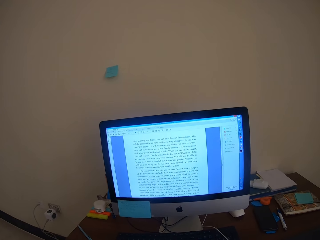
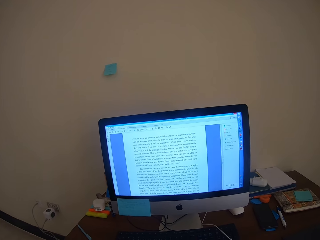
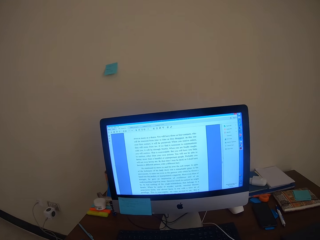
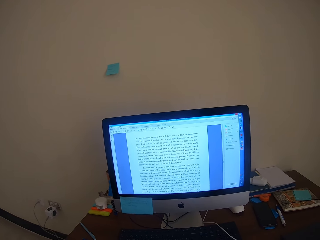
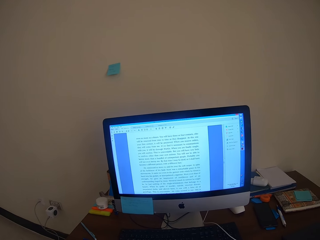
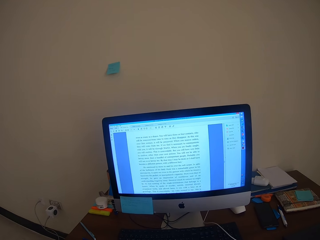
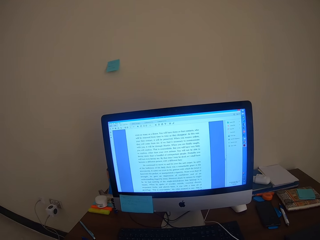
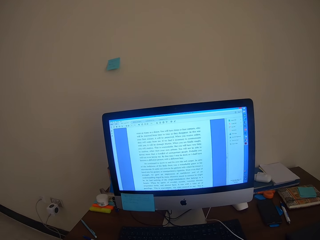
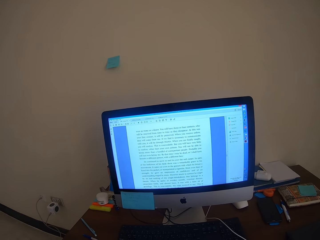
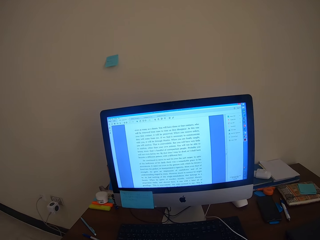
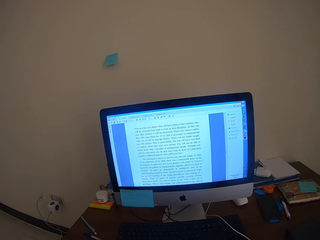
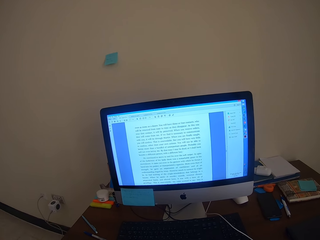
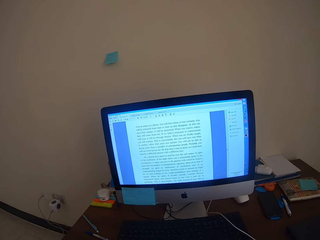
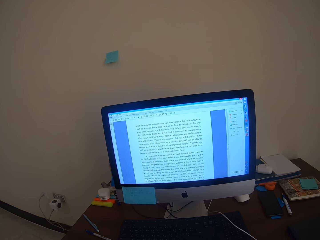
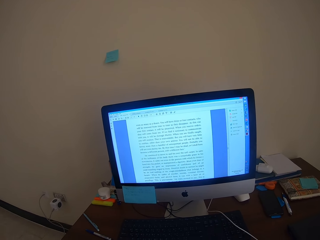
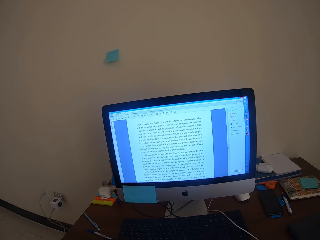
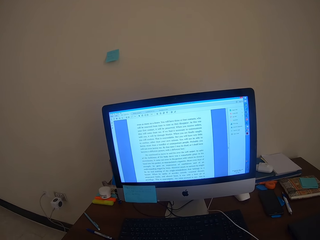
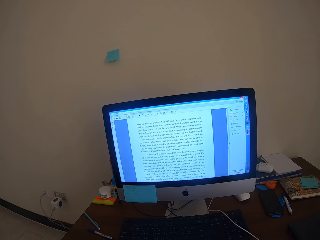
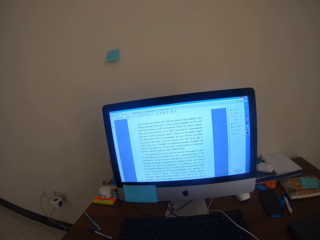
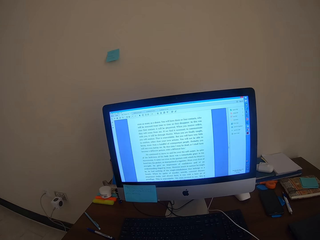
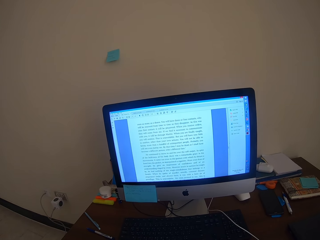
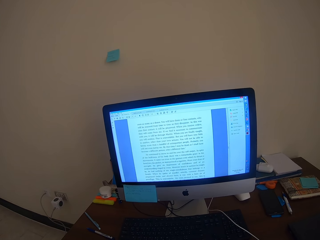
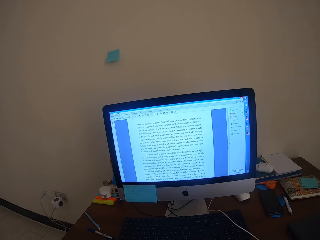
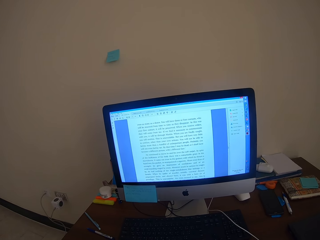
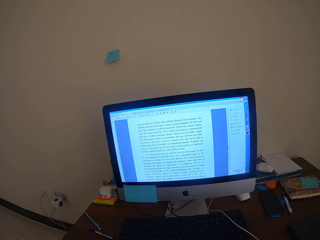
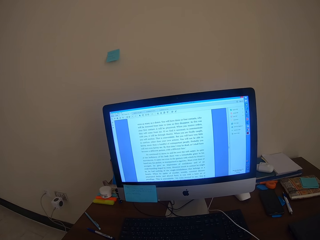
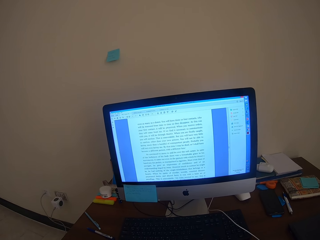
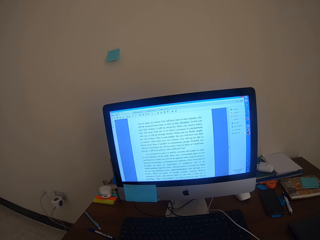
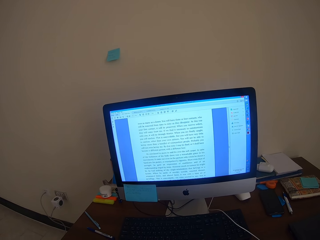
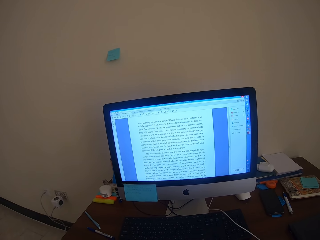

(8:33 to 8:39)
The camera wearer reads from the desktop.

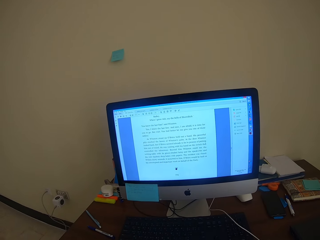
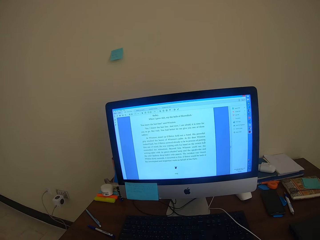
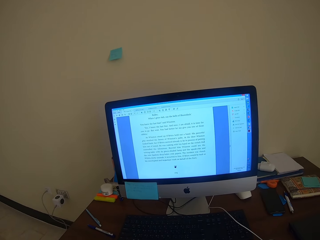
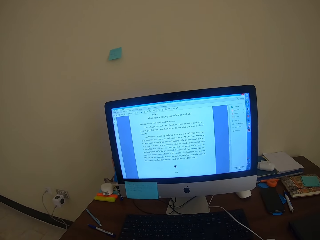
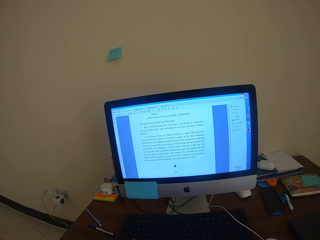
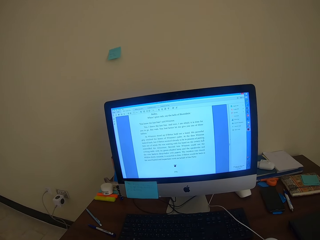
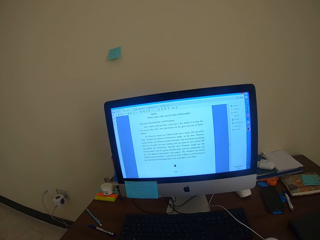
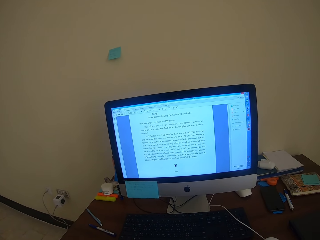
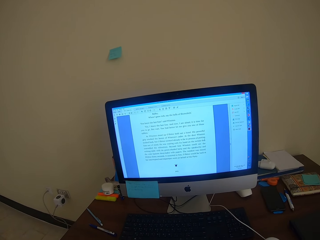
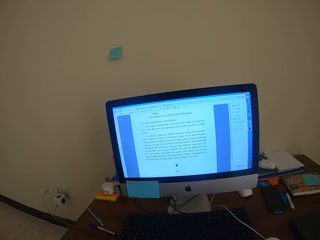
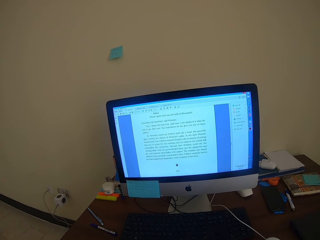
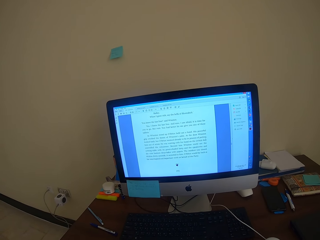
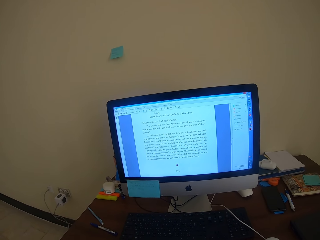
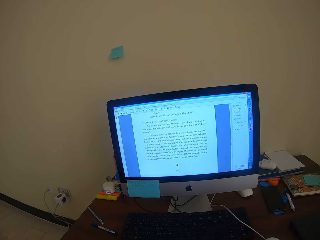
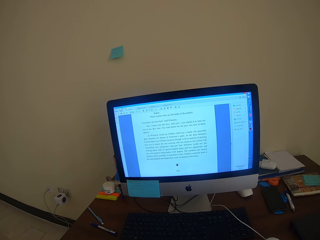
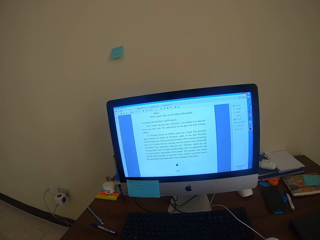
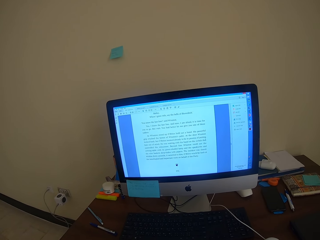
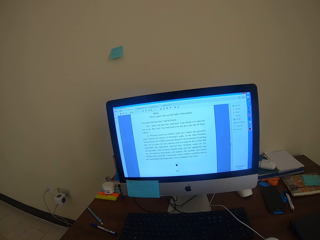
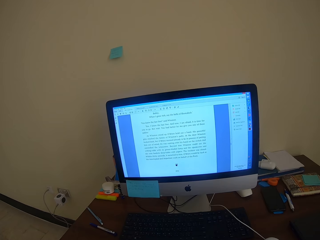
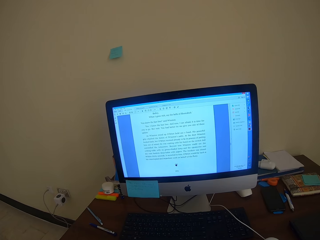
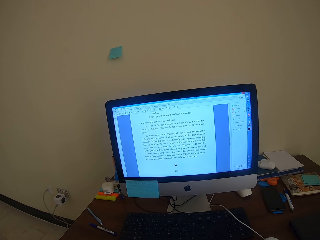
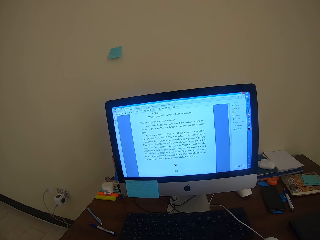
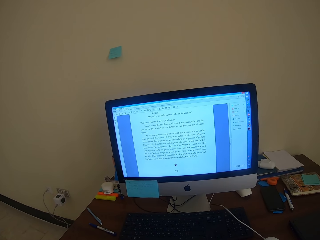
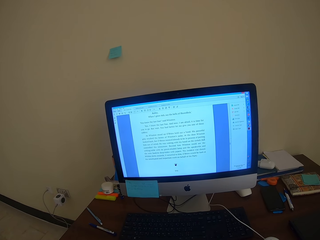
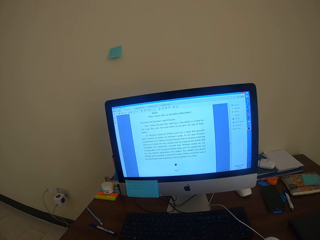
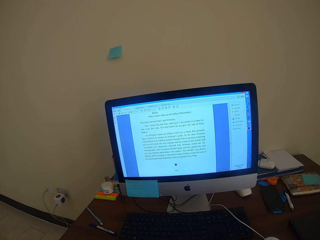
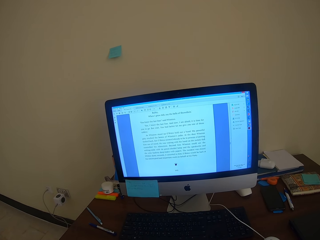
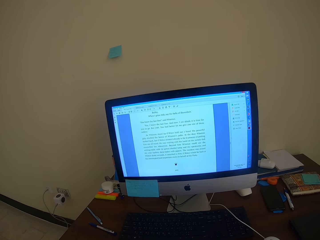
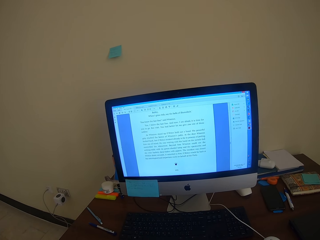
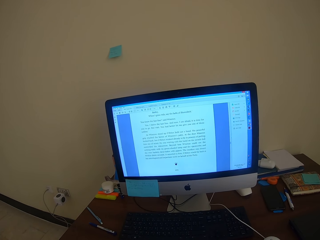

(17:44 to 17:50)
The camera wearer reads from the computer.

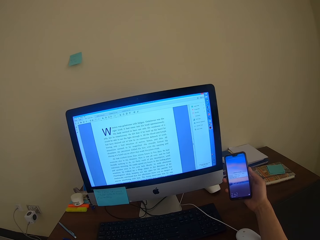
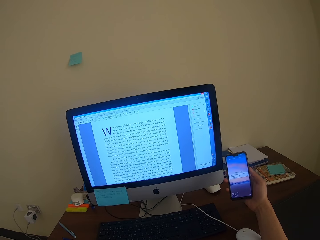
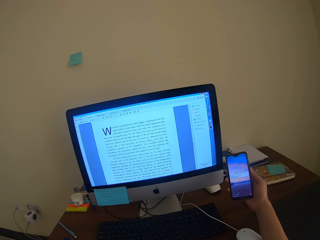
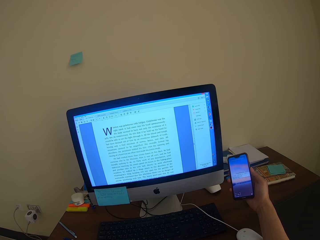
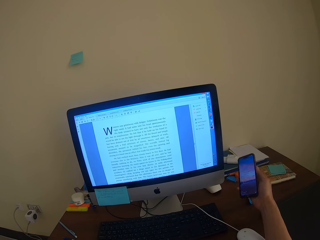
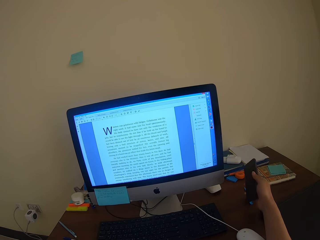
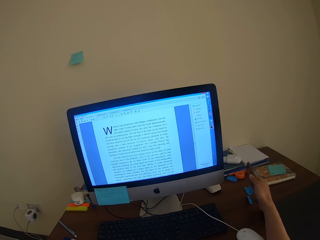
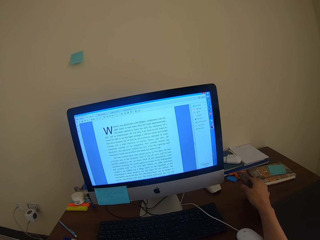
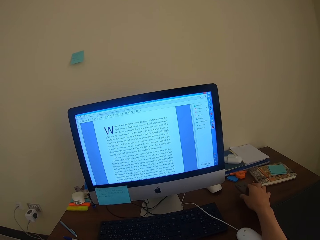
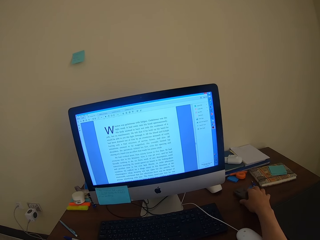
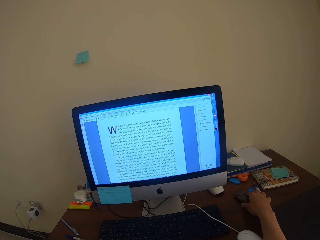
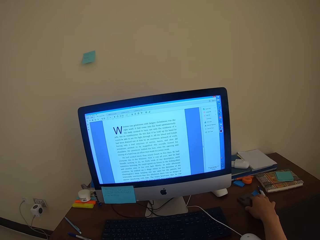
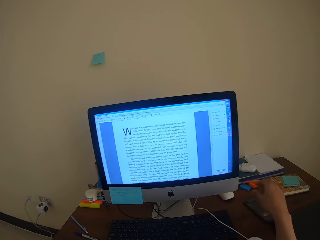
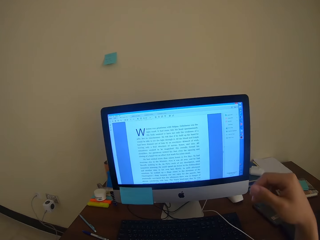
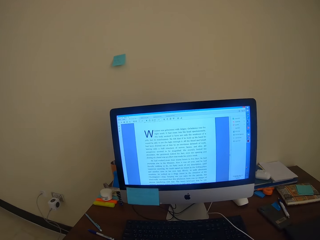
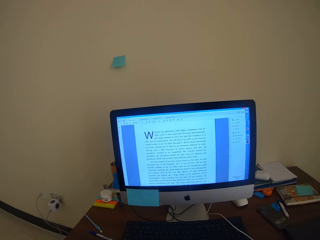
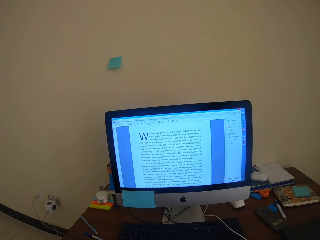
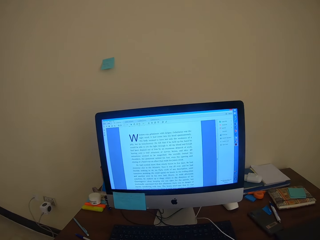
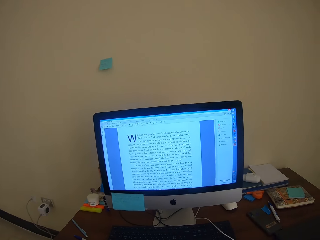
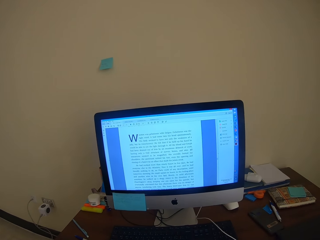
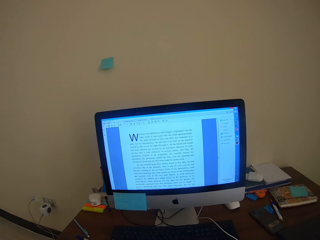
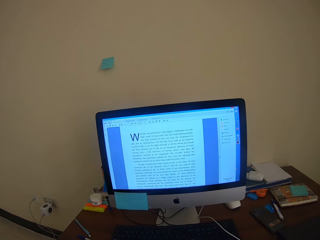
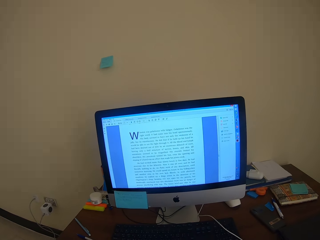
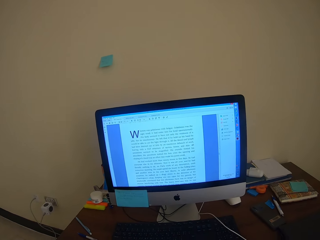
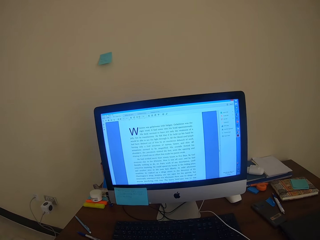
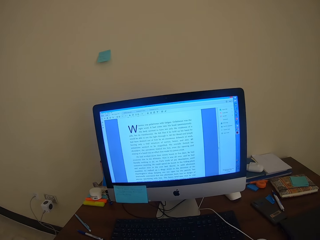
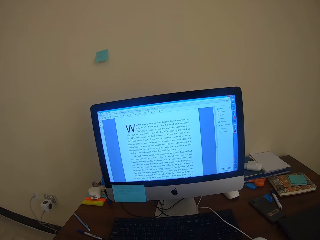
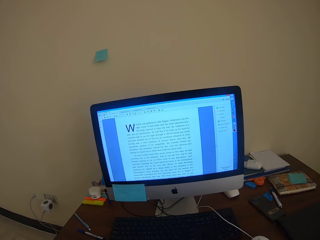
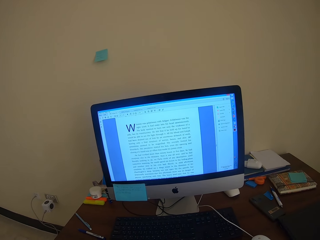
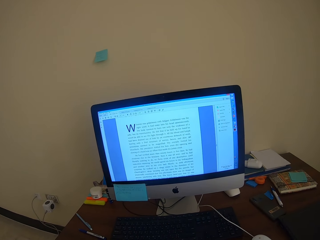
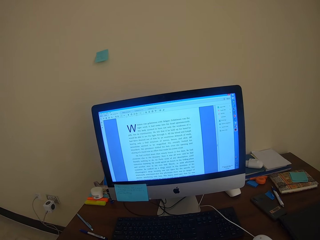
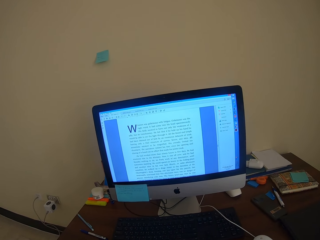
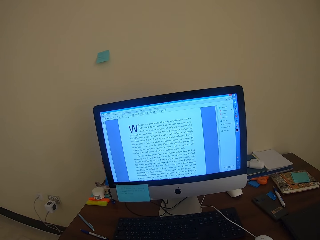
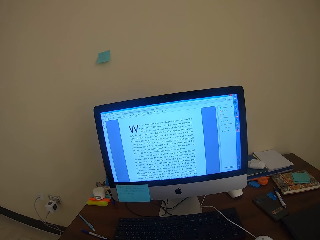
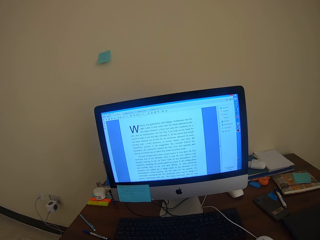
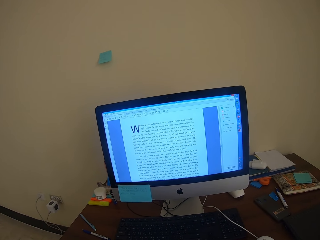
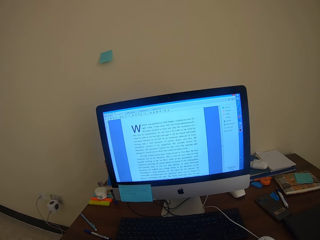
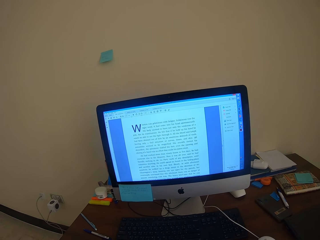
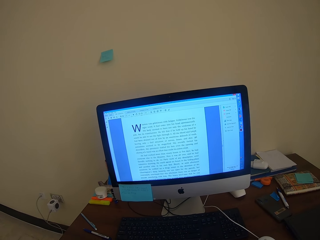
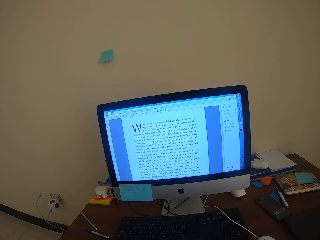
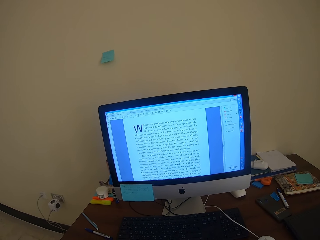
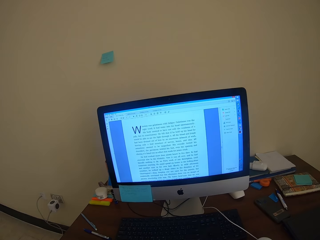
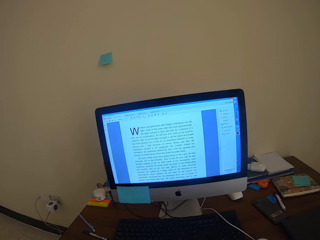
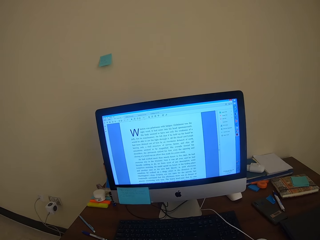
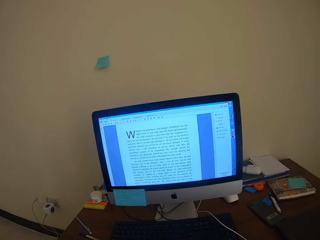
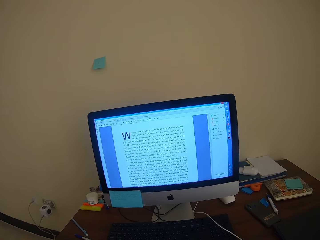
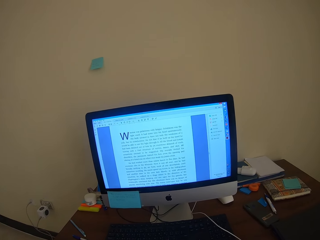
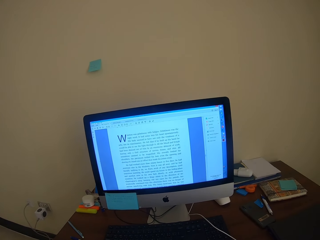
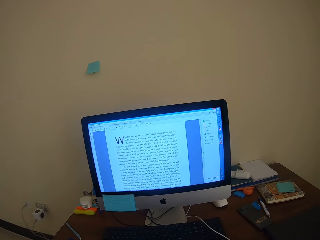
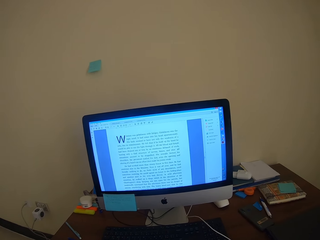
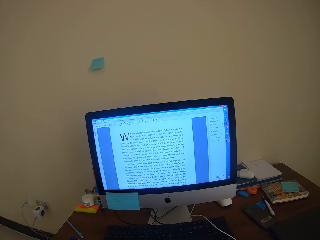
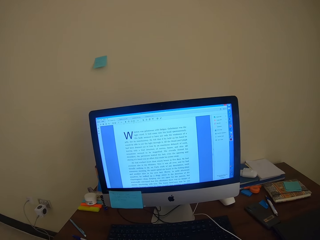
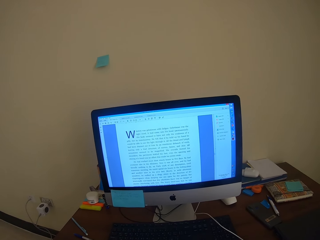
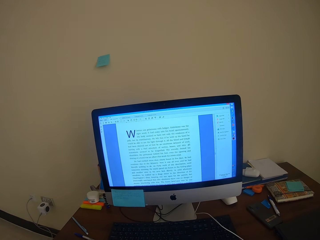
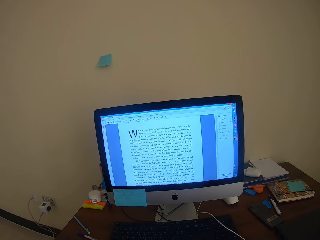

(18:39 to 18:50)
The camera wearer puts the phone on the table. They read from the computer.
